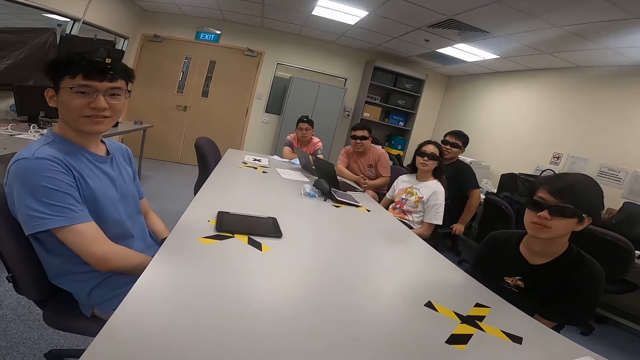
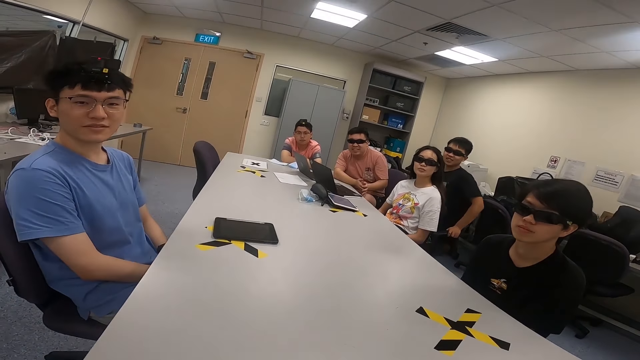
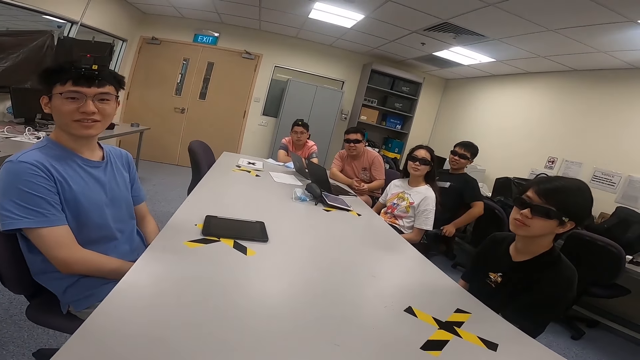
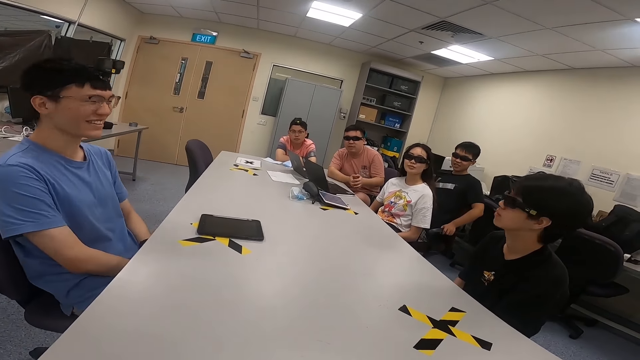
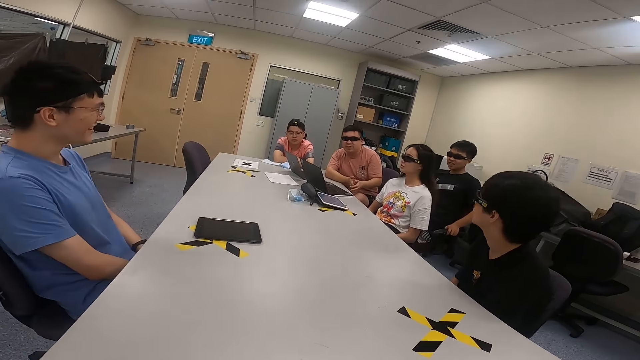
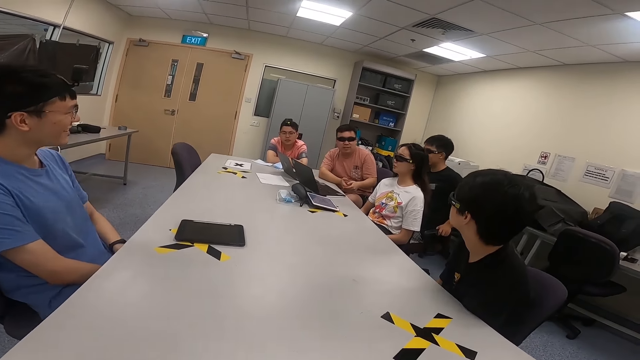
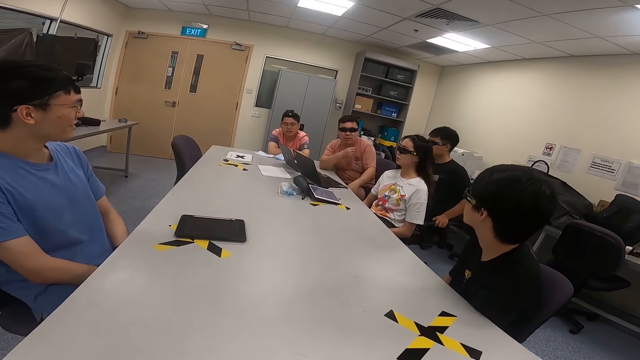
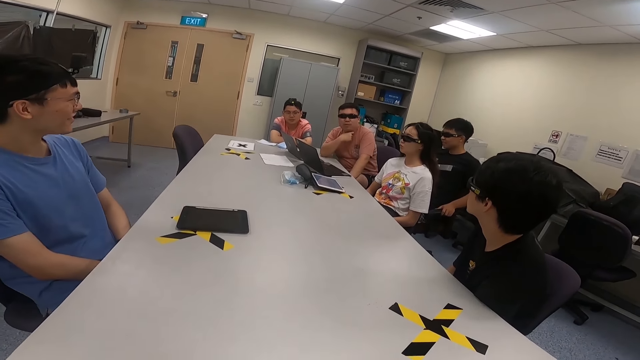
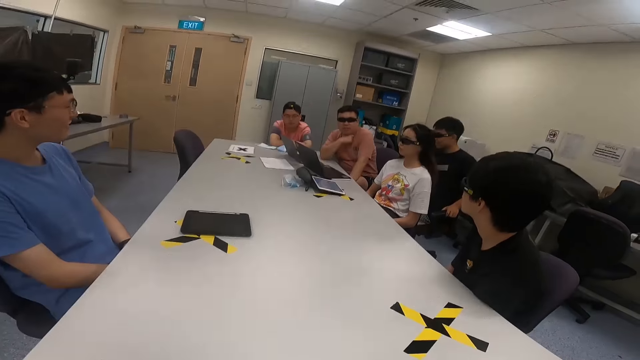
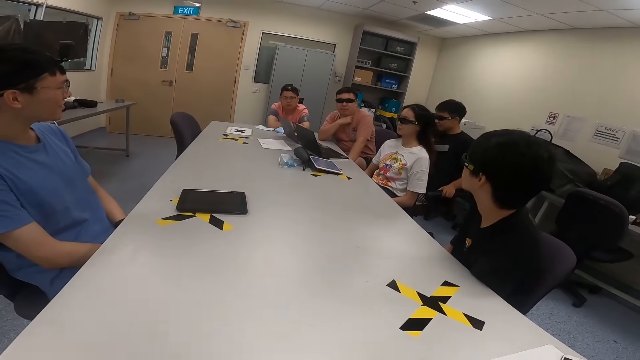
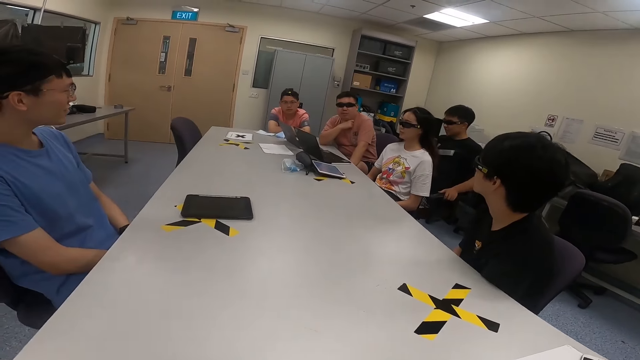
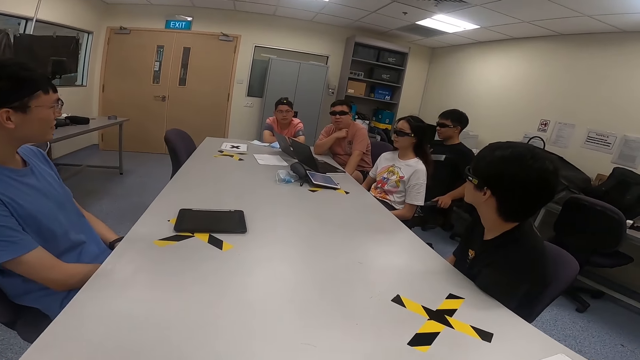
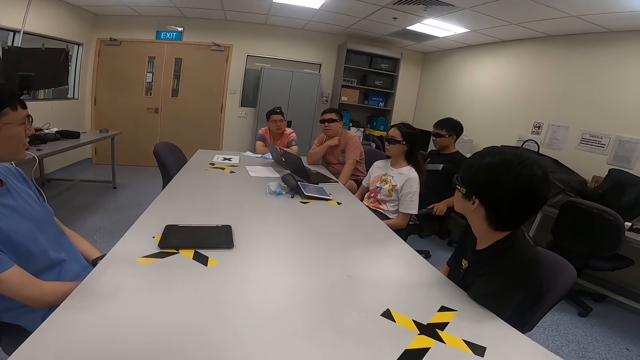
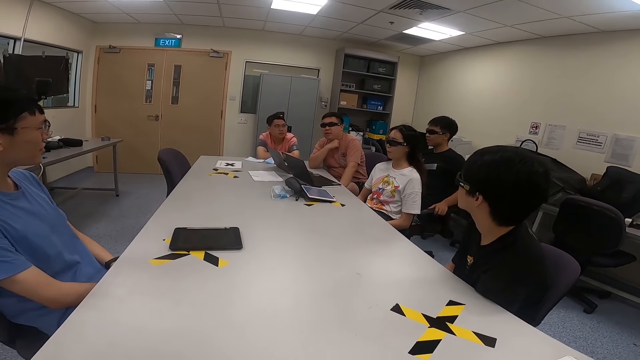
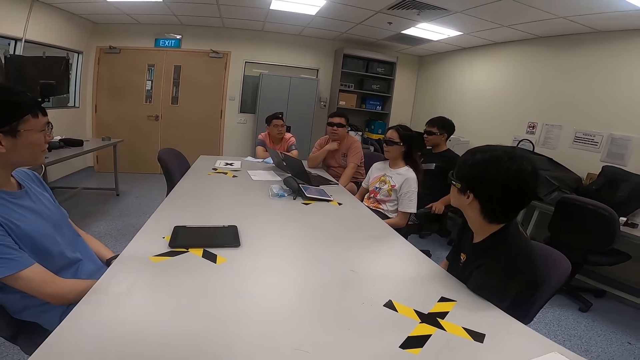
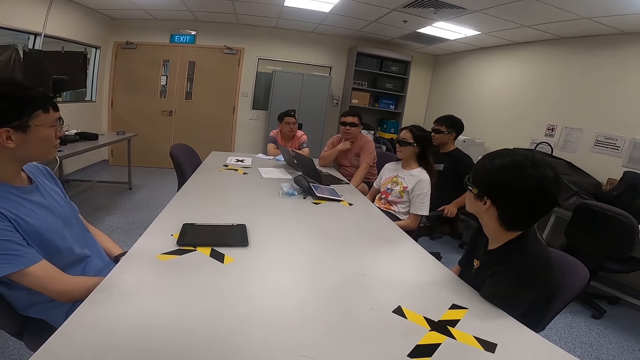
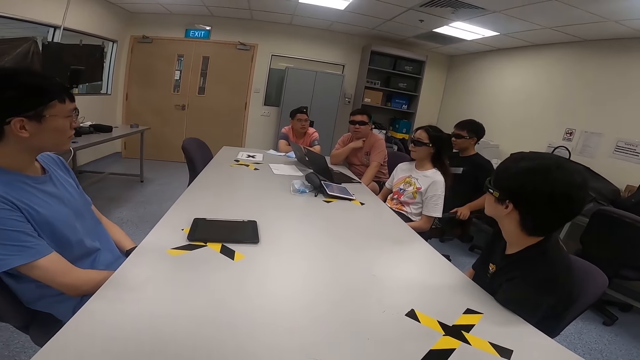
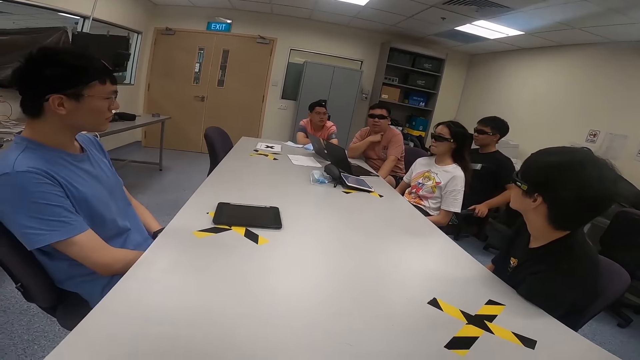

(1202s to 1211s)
A man moves on a chair. Another man touches his neck.

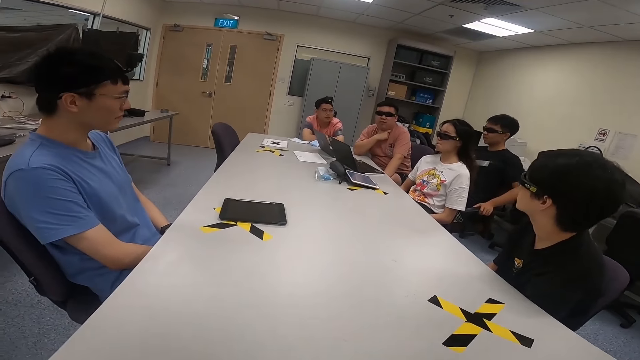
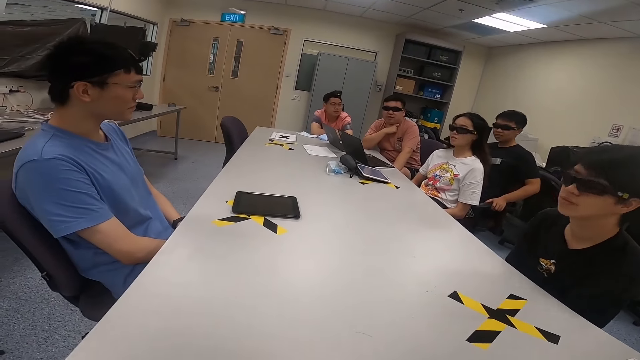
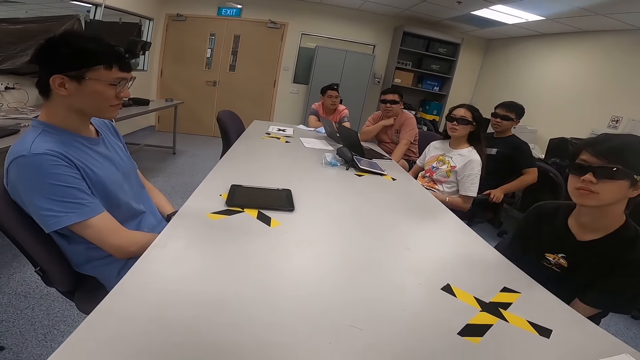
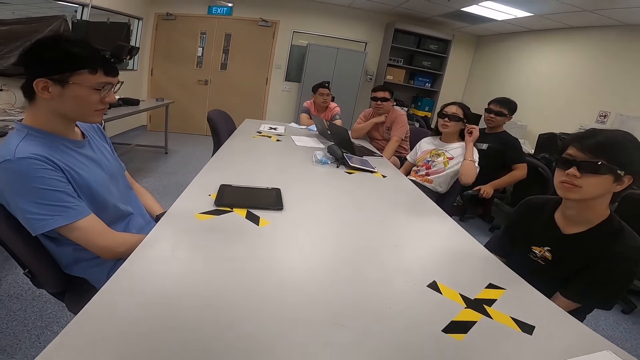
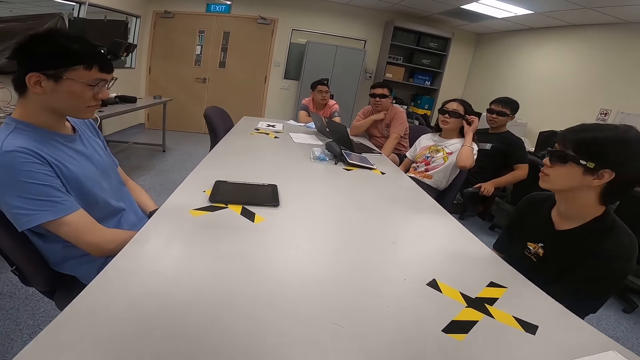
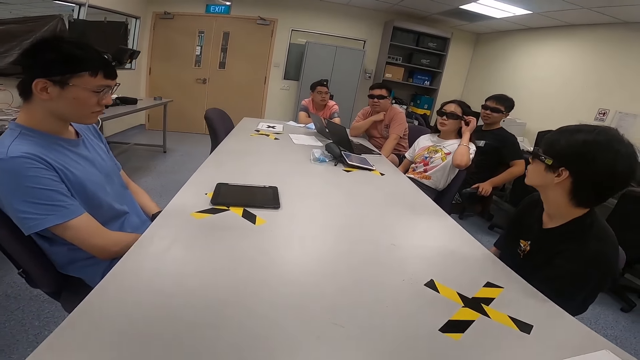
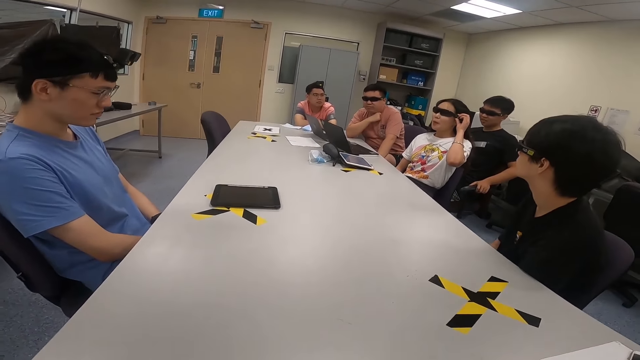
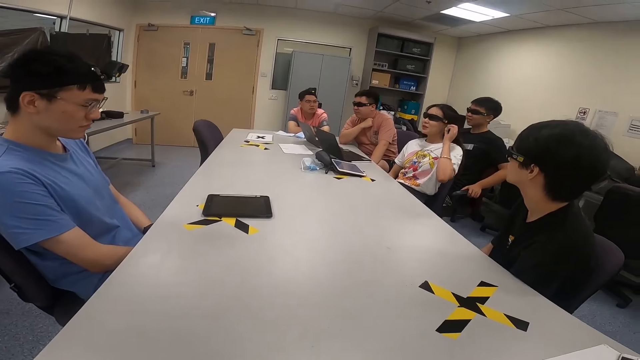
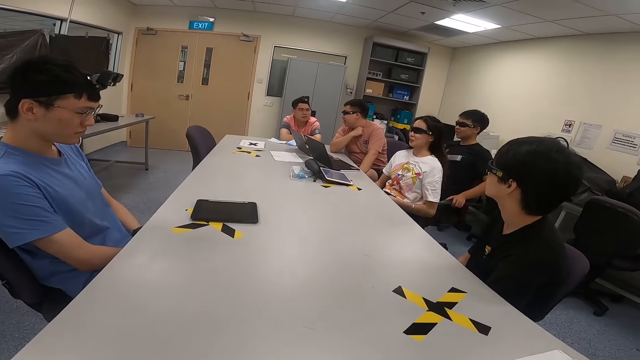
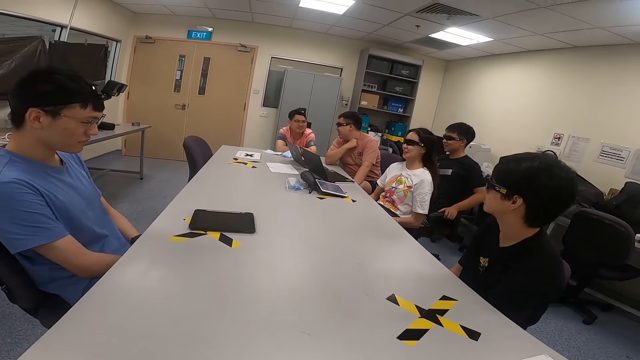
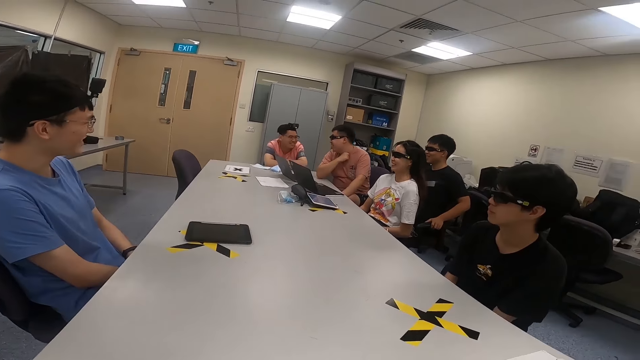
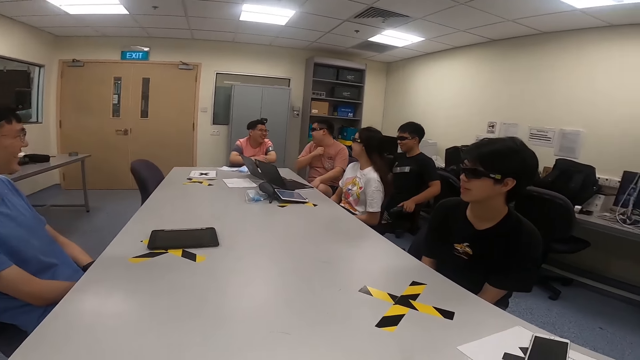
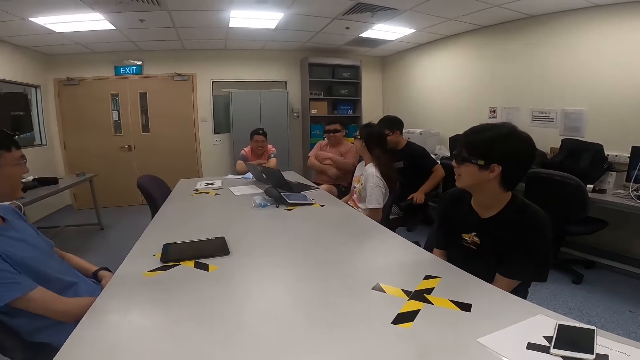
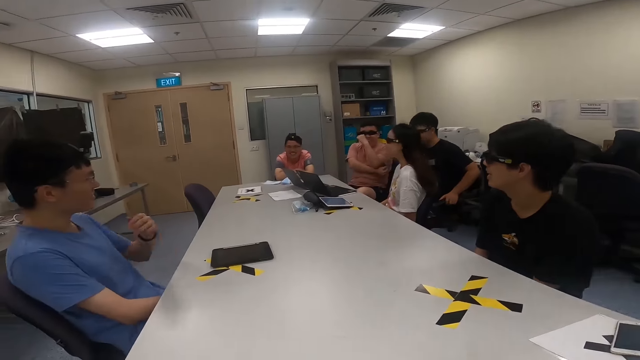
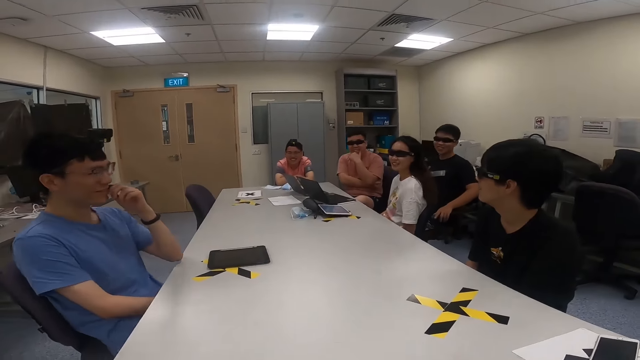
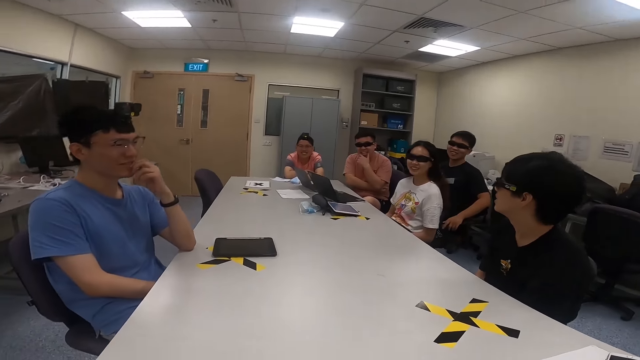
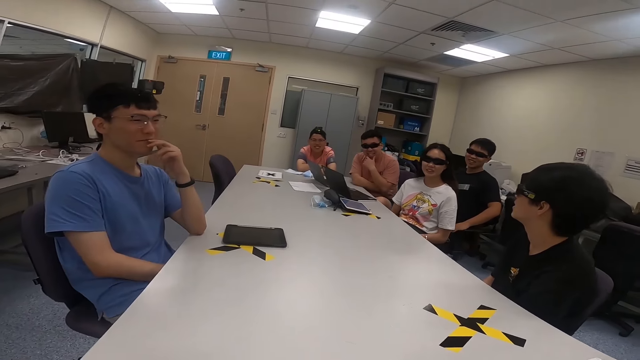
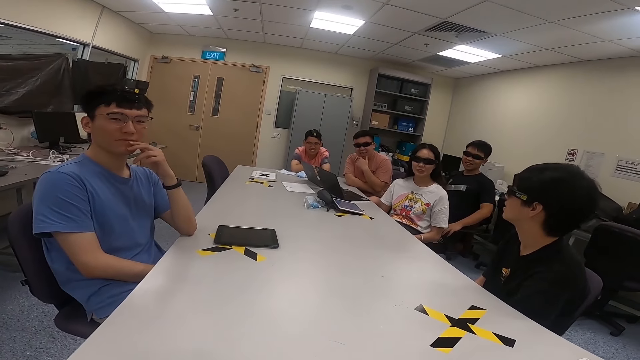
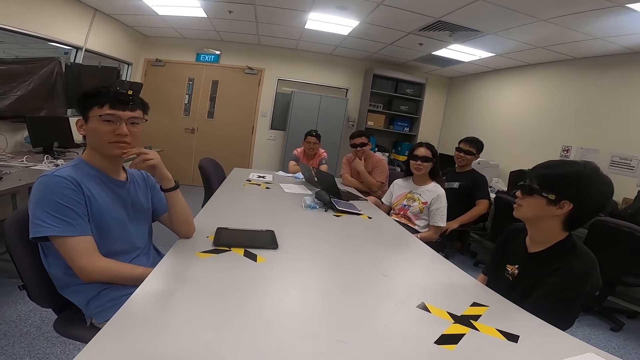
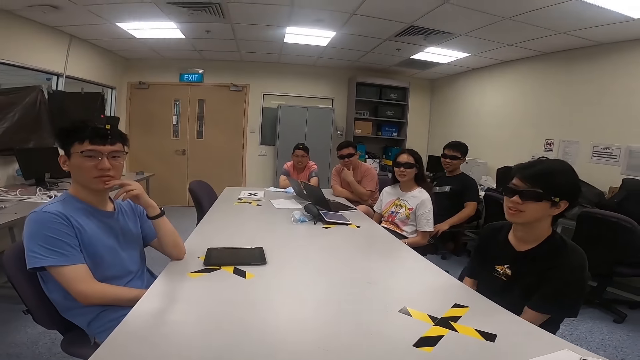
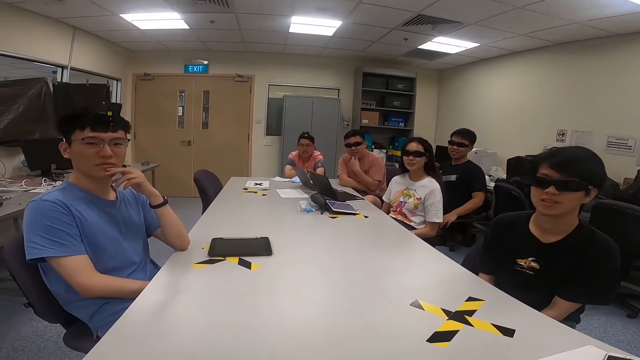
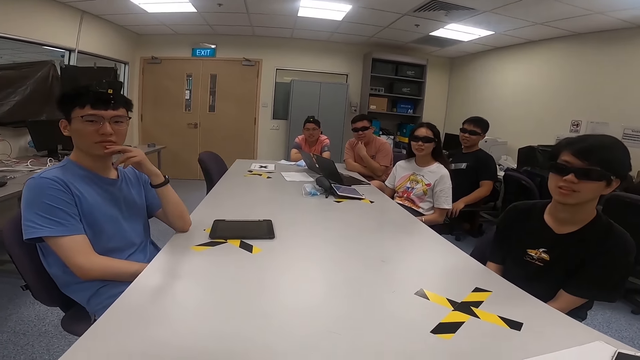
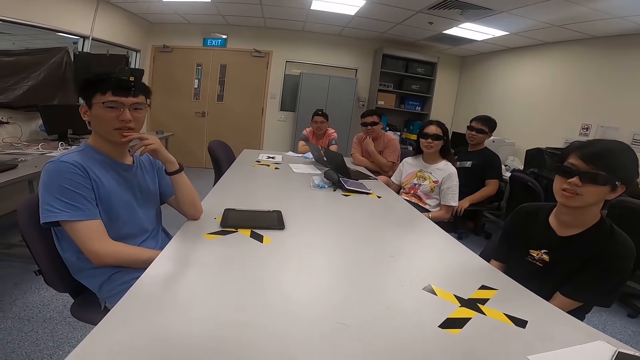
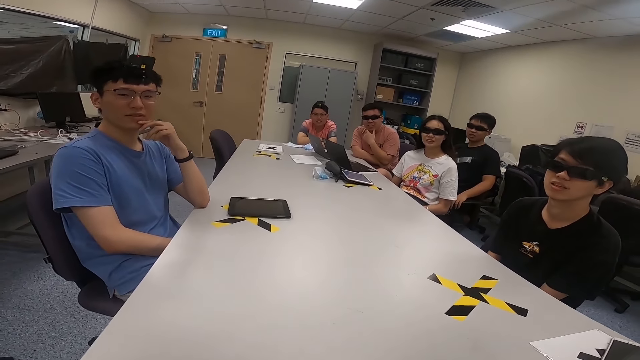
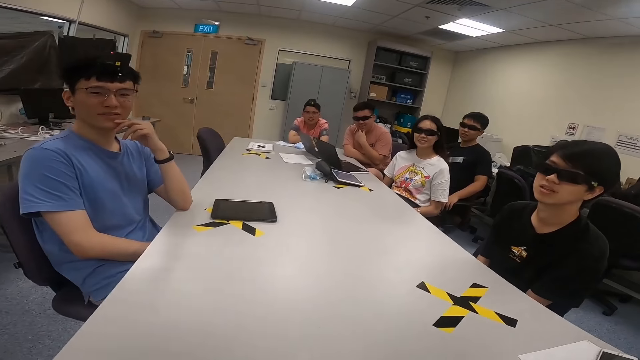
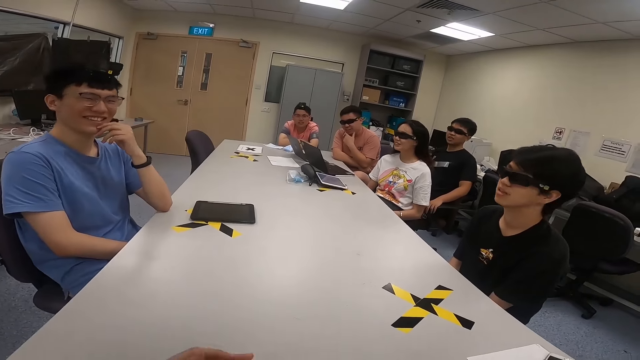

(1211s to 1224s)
A lady touches her sunglasses. A man touches his nose. The man puts his hand on his mouth.
